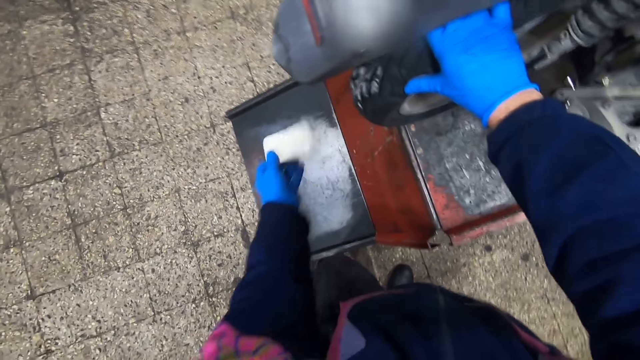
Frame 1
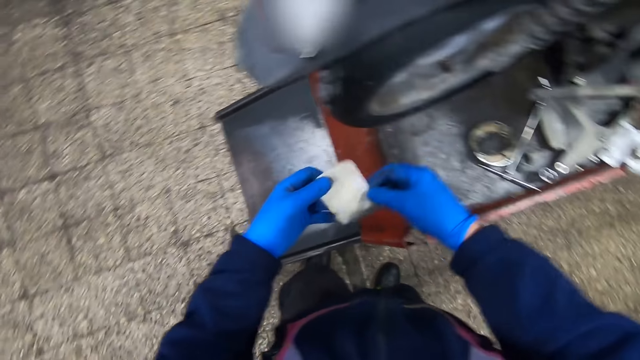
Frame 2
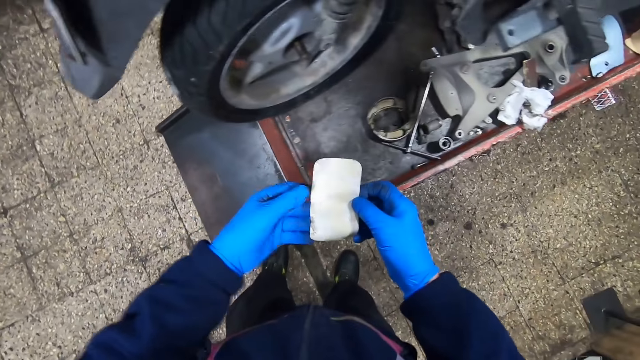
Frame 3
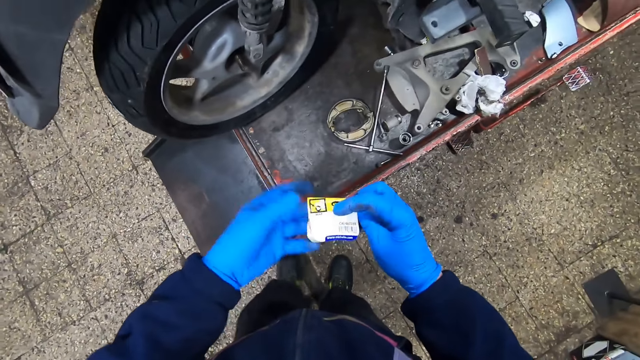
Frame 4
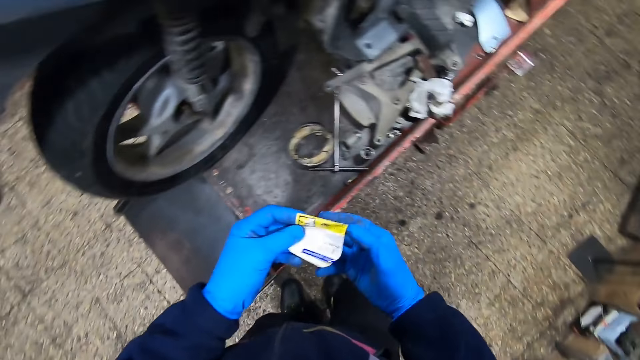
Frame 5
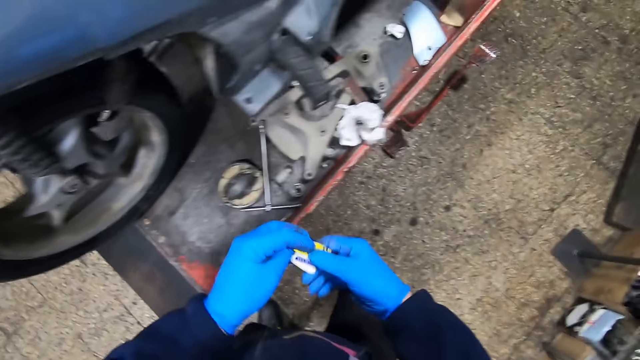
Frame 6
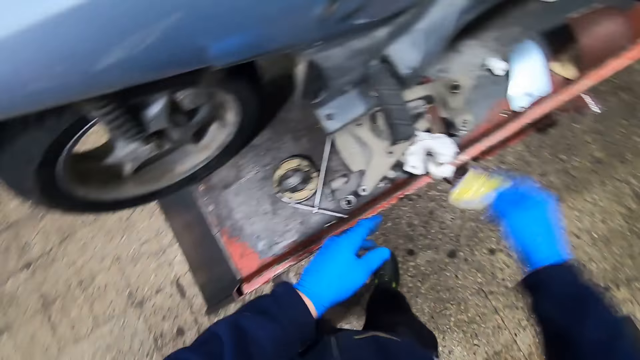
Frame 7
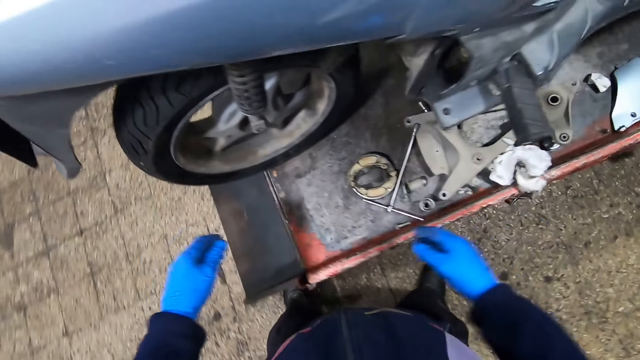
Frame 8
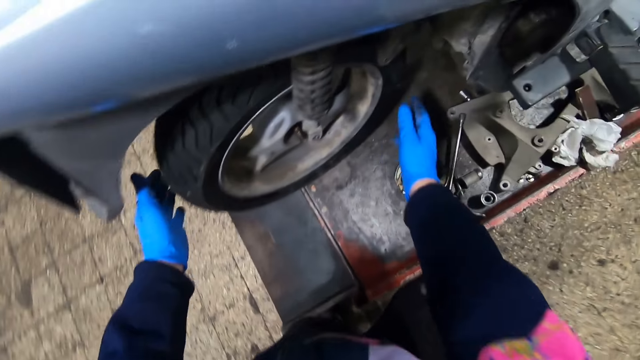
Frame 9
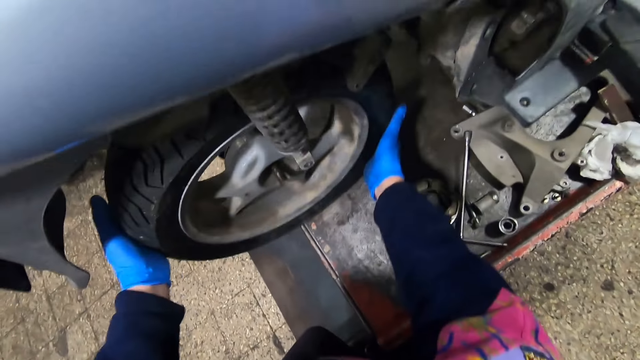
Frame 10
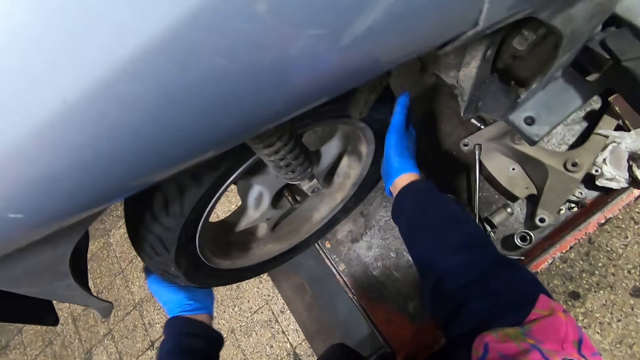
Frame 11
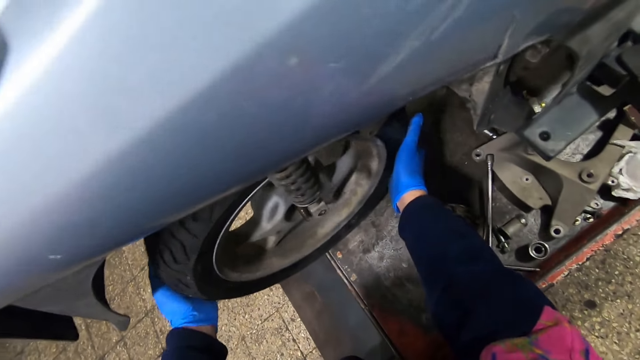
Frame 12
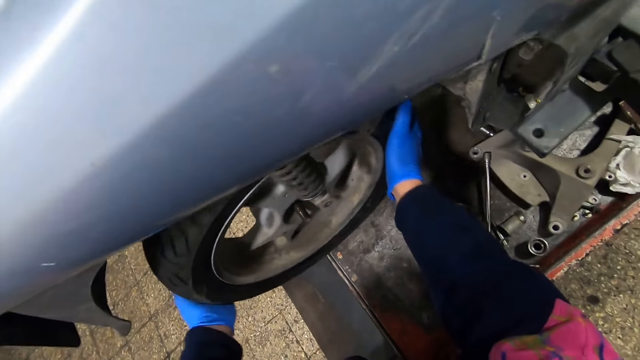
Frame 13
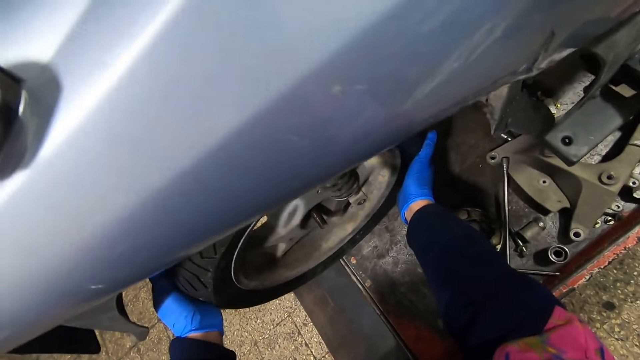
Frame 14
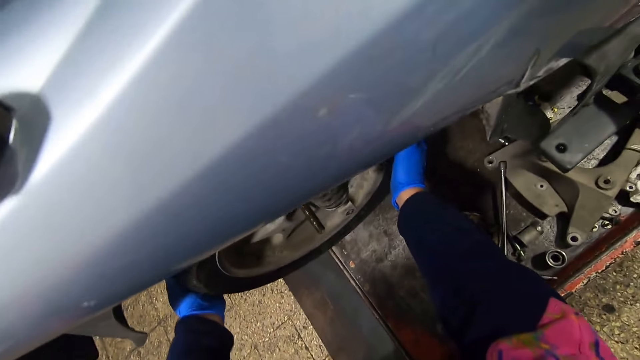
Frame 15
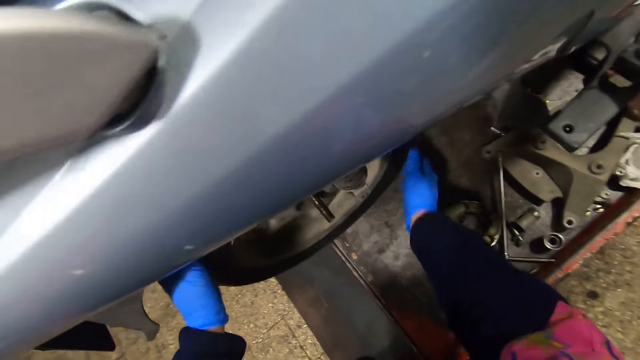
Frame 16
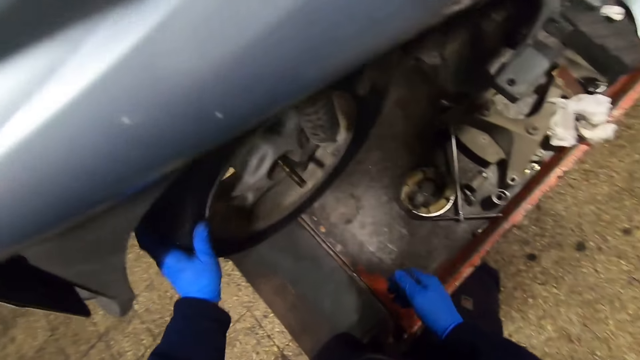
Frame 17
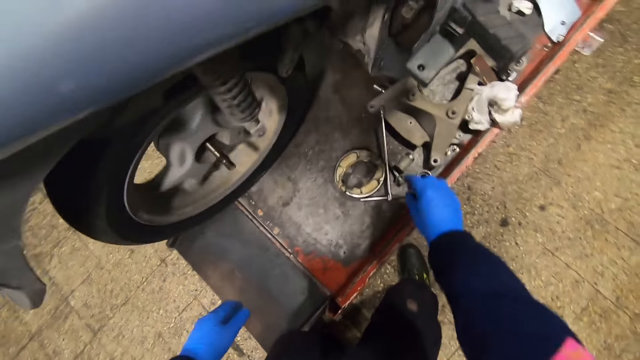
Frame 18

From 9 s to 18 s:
The camera wearer folds the label with both hands. He drops the label onto a car lift with his right hand. He turns the rear tire with both hands. He adjusts the tire.

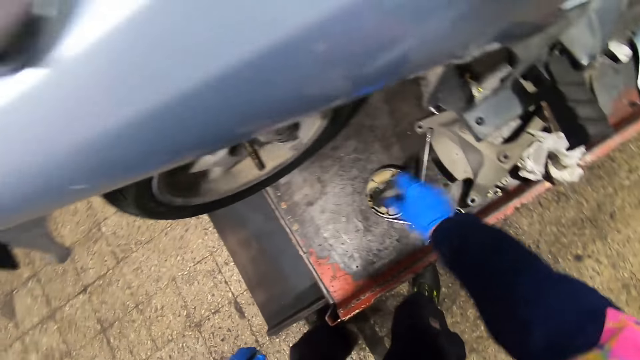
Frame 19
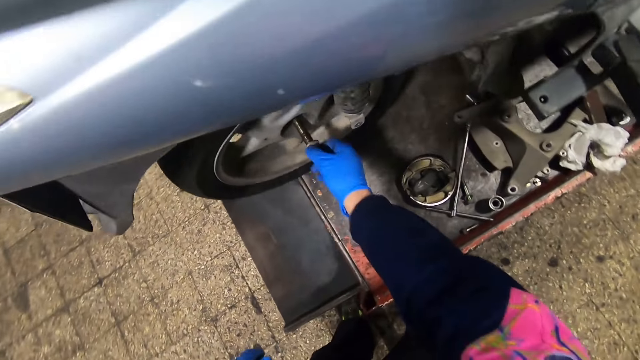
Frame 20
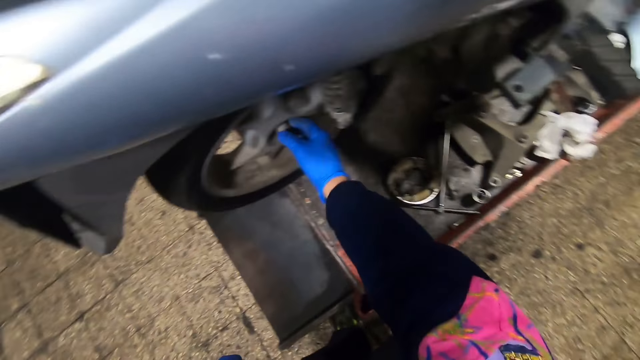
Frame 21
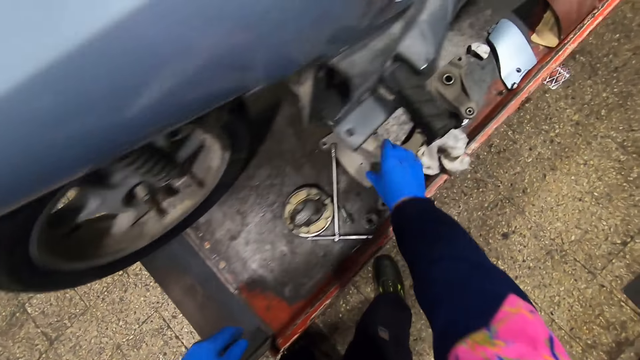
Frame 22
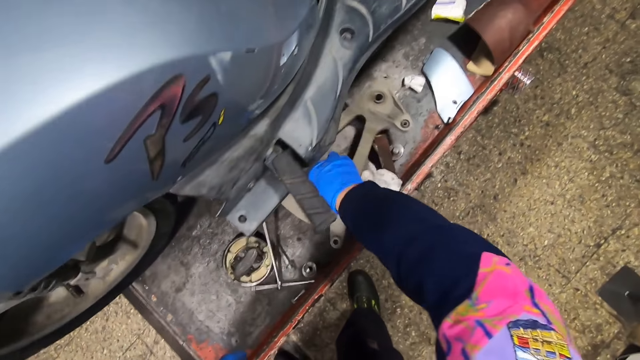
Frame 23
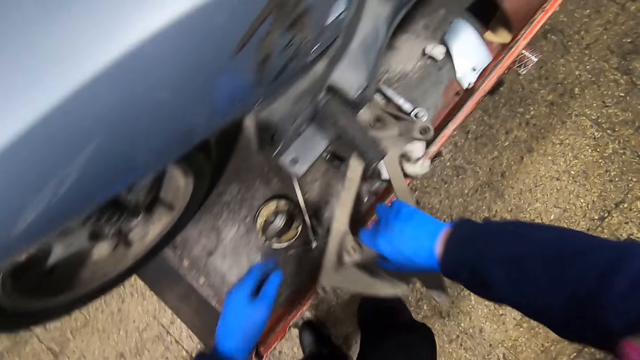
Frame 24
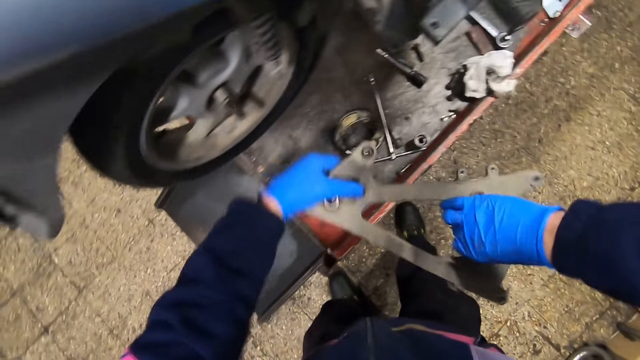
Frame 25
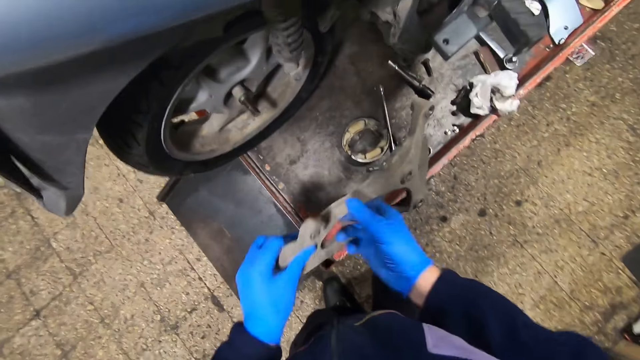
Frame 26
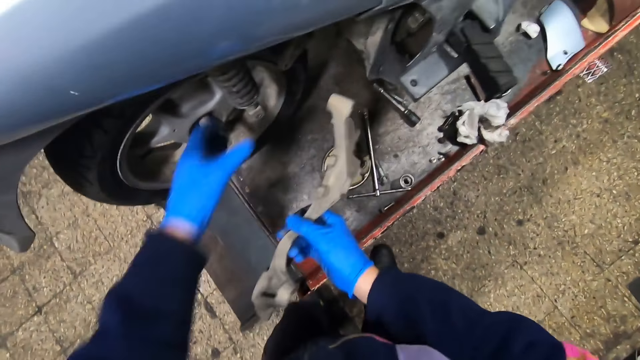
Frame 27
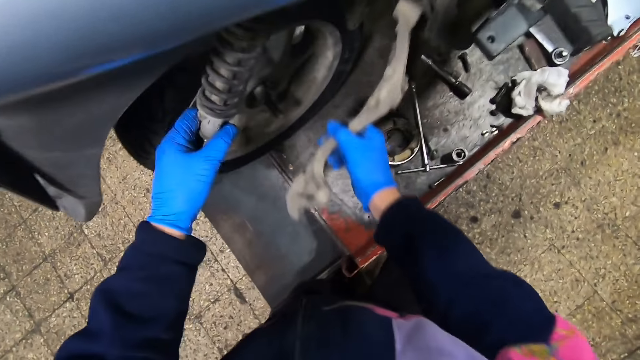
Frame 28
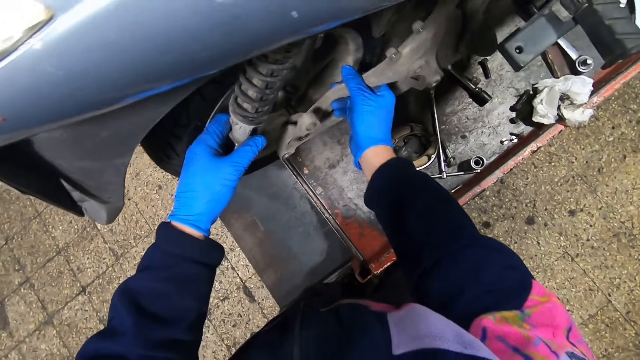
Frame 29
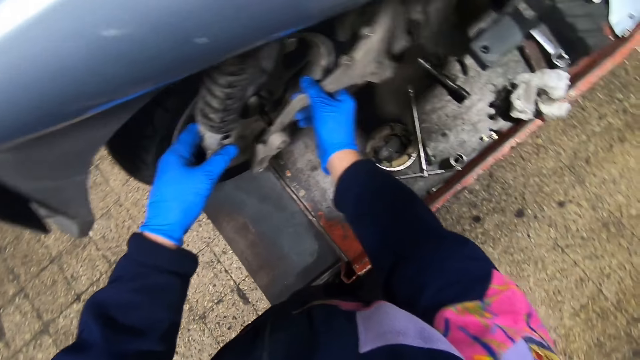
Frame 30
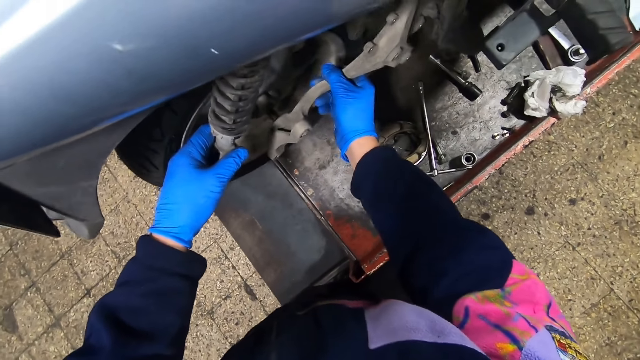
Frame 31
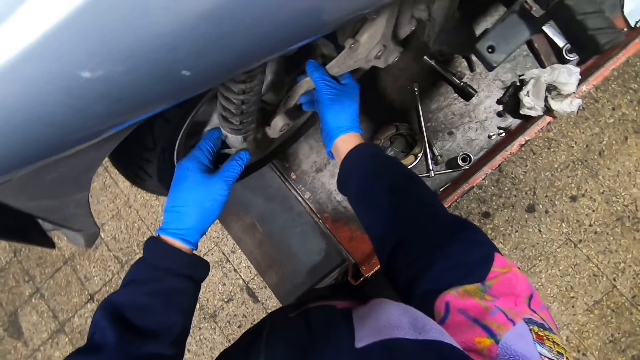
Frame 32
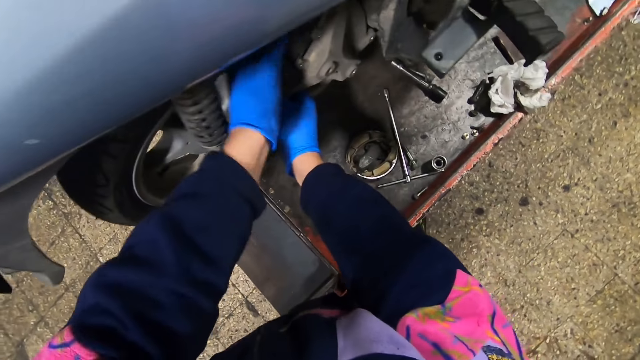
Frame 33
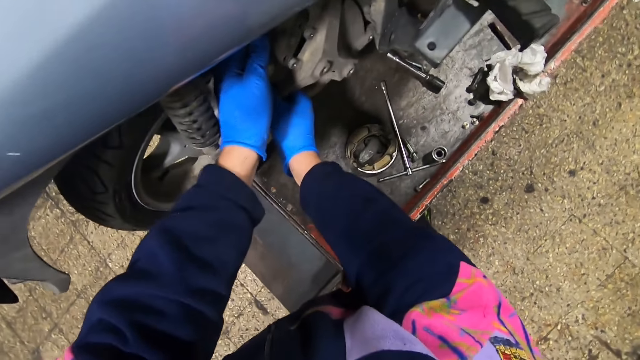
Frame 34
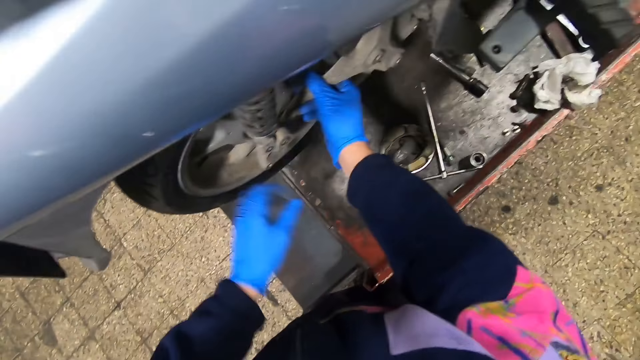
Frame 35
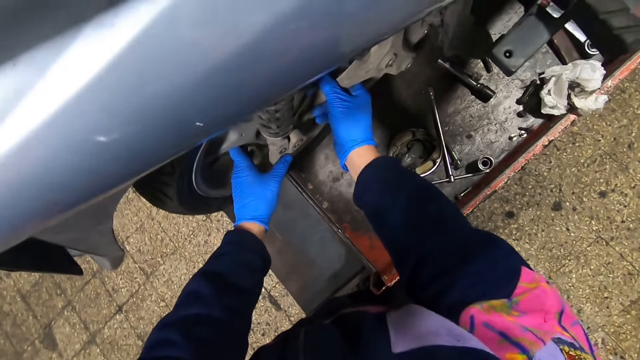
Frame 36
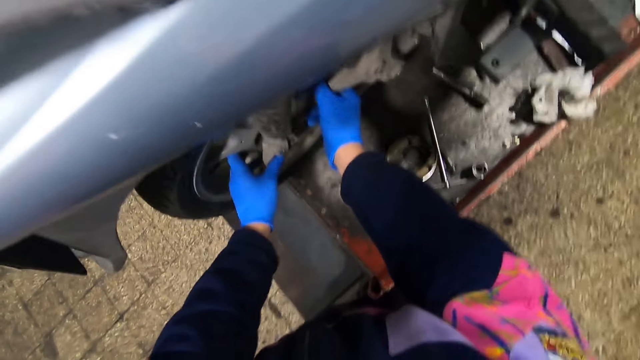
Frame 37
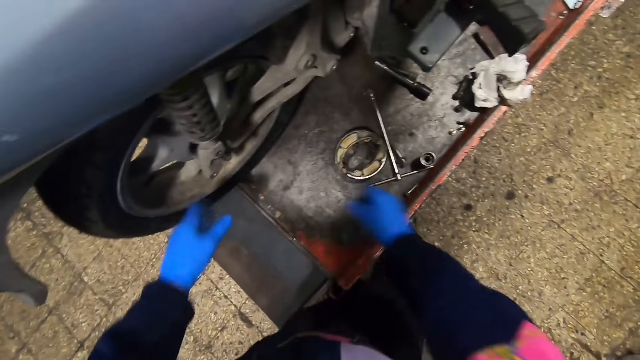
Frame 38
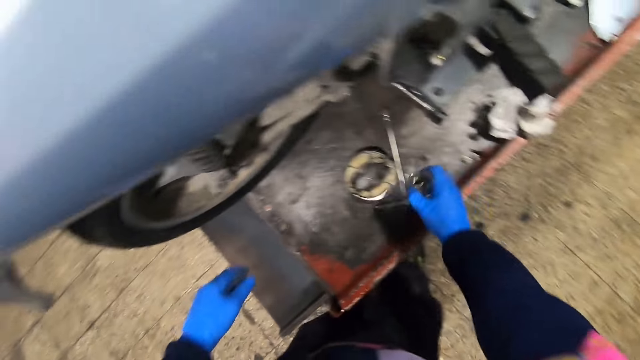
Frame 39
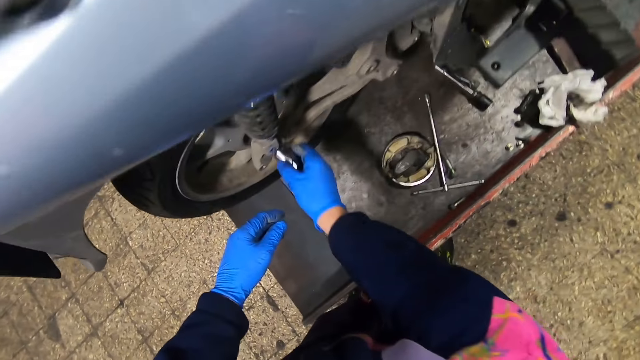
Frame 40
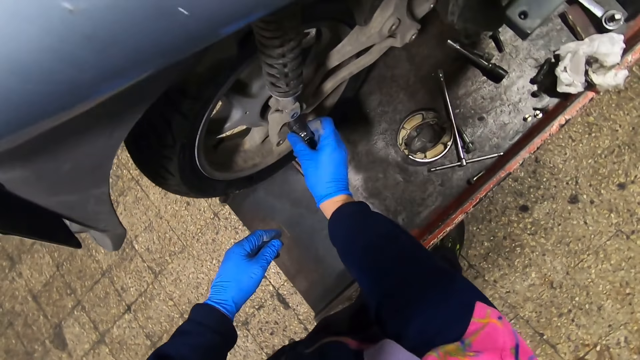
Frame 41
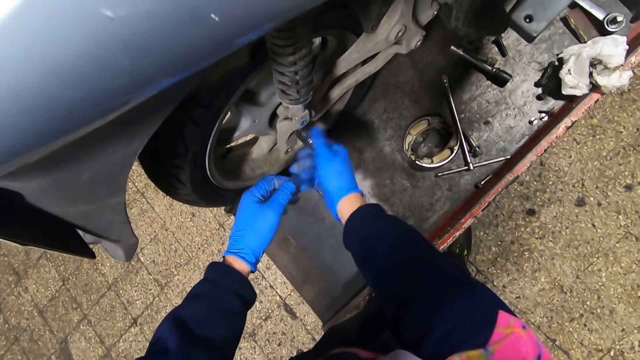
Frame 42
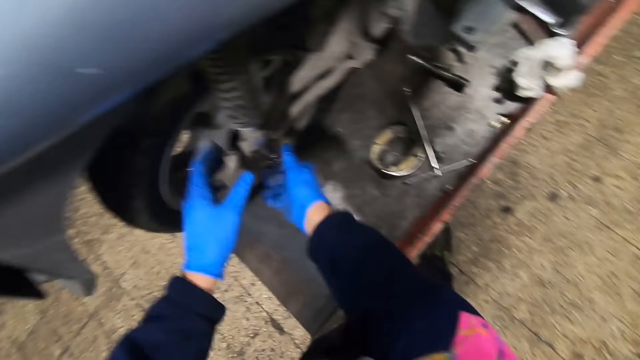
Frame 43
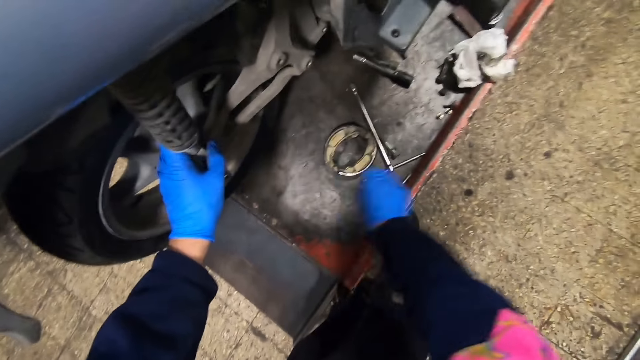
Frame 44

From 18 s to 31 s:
The camera wearer picks up a nut from the car lift with his right hand. He inserts the nut into the wheel holder rod of the motorcycle with his right hand. He picks up a wheel part from the car lift with his right hand. He holds the wheel part with both hands. He adjusts the shock absorber of the motorcycle with his left hand. He inserts the wheel part in his right hand into the wheel holder rod of the rear tire. He adjusts the wheel part with both hands. He picks up another nut from the car lift with his right hand. He inserts the nut in his right hand into the wheel holder rod of the rear tire. He screws the nut with his right hand. He holds the shock absorber with his left hand.
